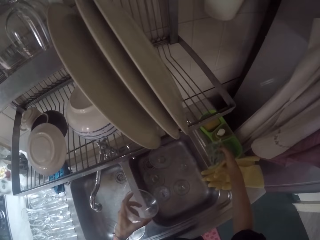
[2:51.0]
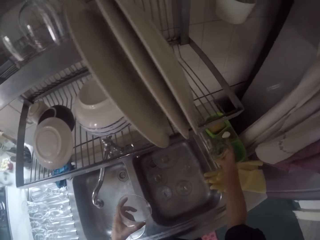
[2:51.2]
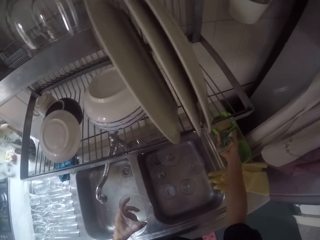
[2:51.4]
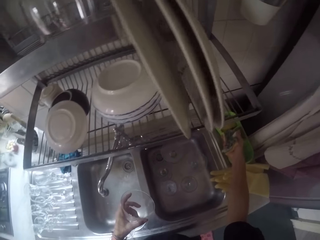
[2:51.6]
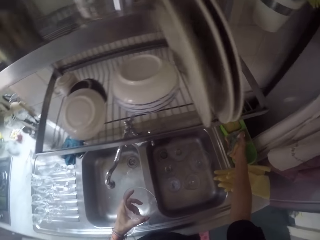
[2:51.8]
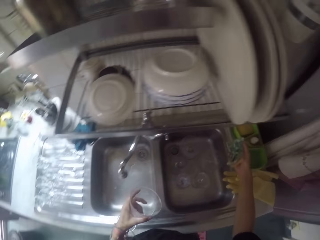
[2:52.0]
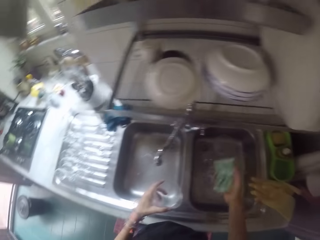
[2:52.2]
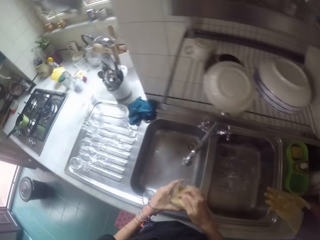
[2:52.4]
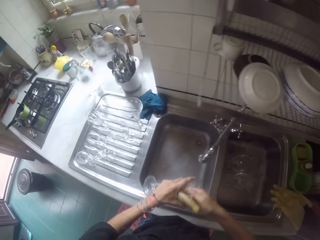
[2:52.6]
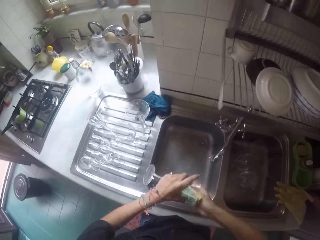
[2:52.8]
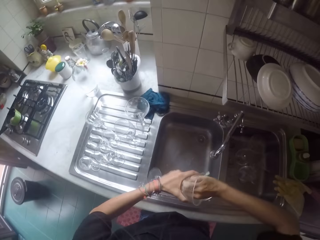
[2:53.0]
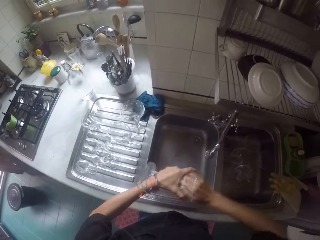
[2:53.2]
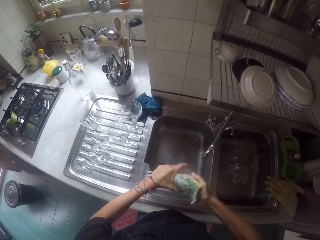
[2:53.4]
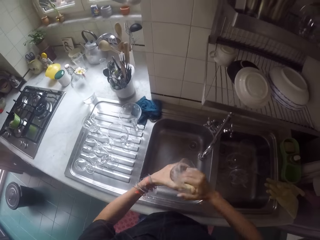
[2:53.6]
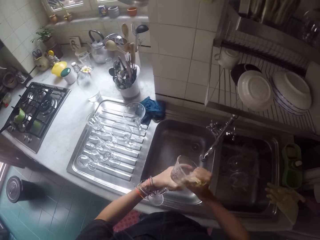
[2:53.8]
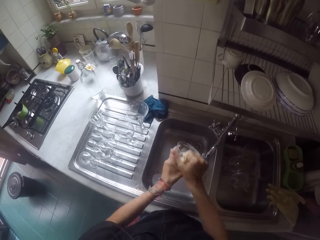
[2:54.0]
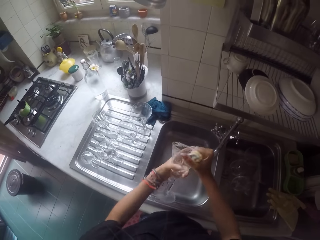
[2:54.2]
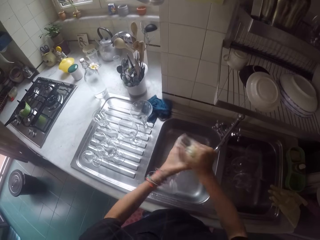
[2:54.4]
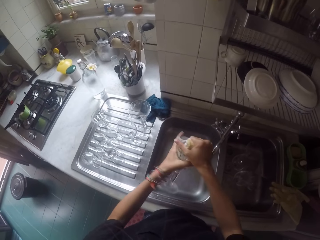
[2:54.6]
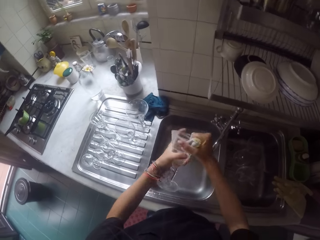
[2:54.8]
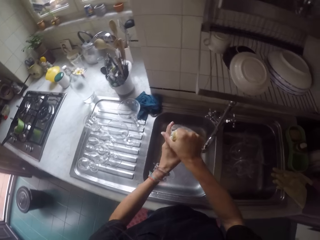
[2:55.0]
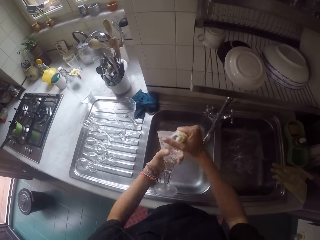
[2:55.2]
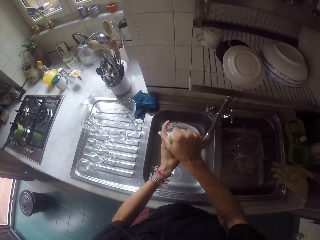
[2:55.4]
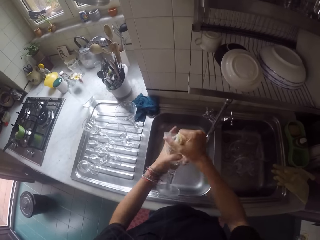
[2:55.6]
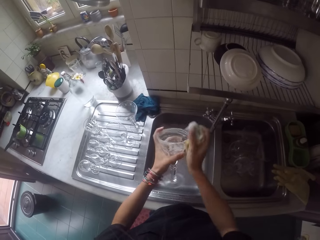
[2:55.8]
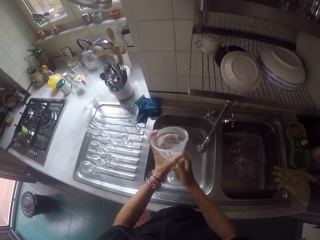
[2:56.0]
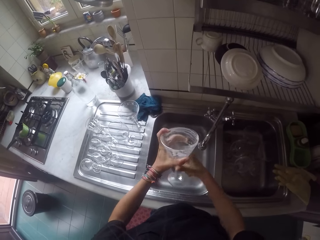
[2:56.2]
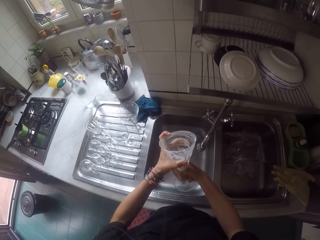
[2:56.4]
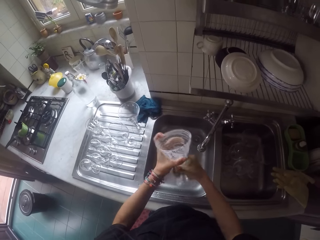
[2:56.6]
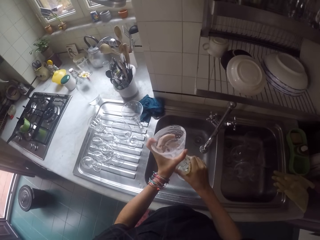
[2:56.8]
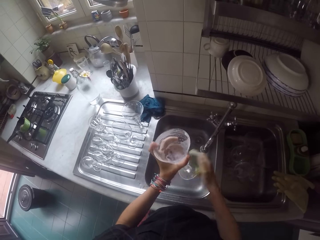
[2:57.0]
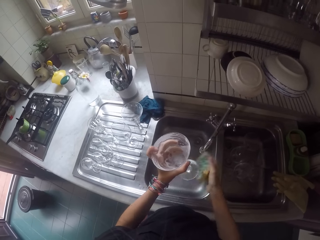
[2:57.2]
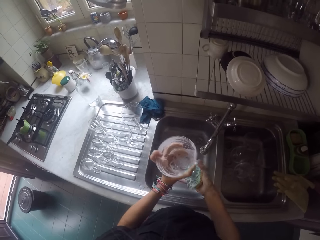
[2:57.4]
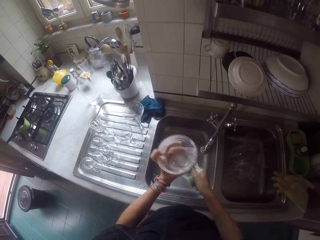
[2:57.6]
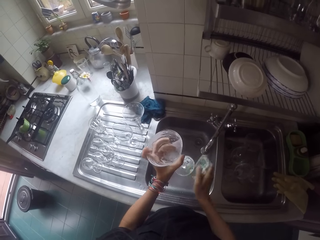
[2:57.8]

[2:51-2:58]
The camera wearer picks a scrub sponge. They apply soap from the soap dispenser bottle on the scrub sponge. They scrub a wine glass in the sink with the sponge.

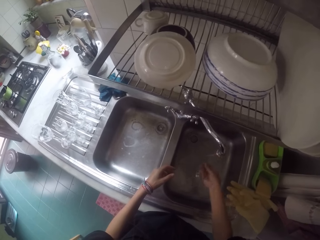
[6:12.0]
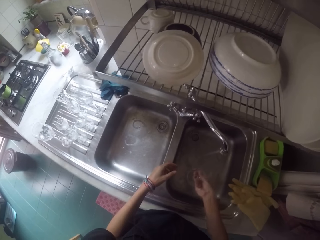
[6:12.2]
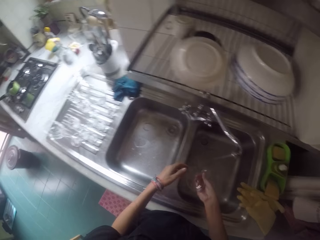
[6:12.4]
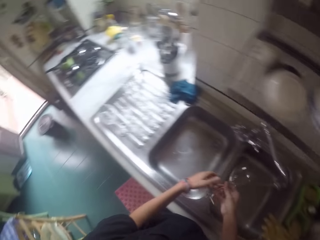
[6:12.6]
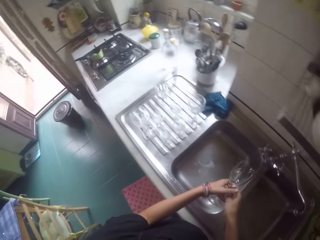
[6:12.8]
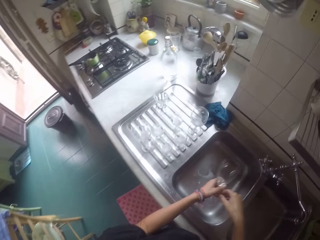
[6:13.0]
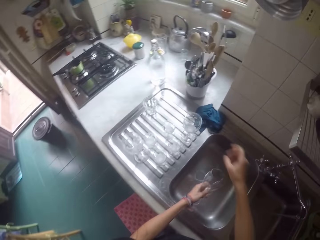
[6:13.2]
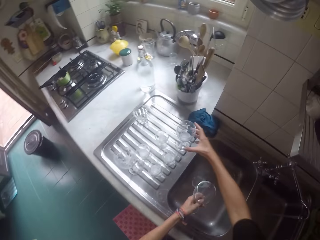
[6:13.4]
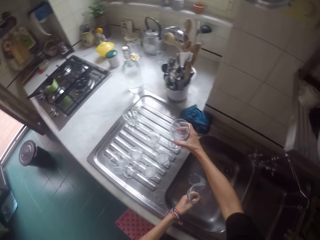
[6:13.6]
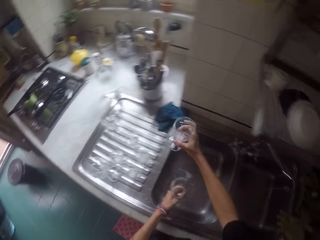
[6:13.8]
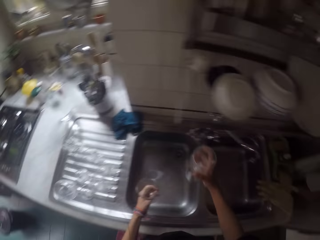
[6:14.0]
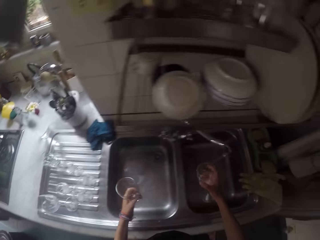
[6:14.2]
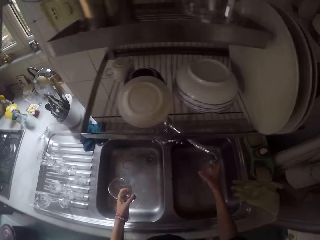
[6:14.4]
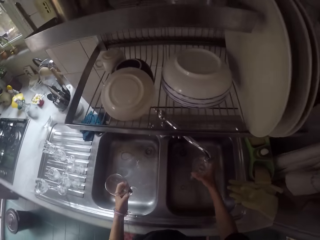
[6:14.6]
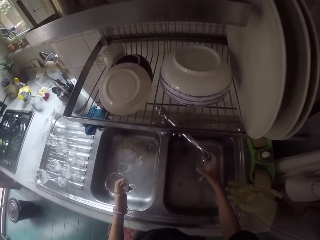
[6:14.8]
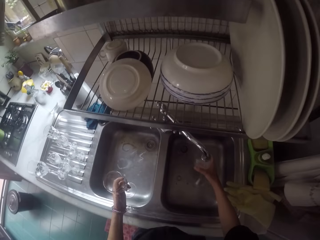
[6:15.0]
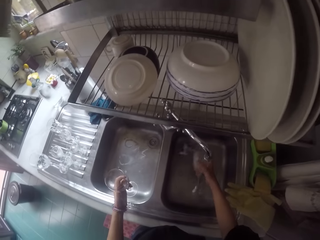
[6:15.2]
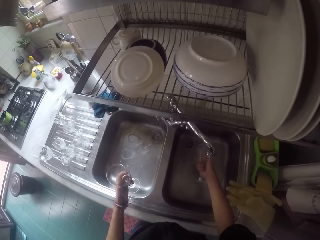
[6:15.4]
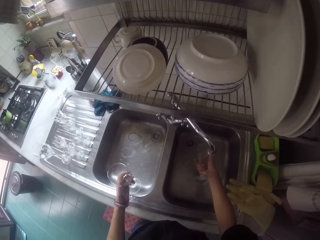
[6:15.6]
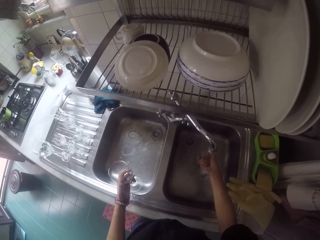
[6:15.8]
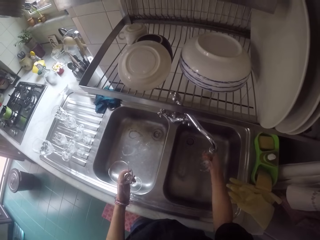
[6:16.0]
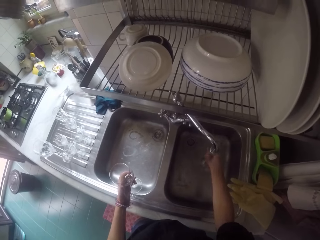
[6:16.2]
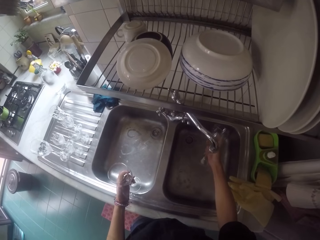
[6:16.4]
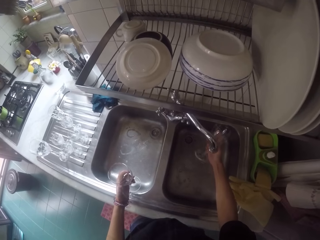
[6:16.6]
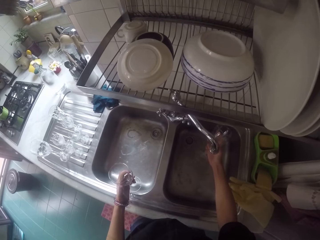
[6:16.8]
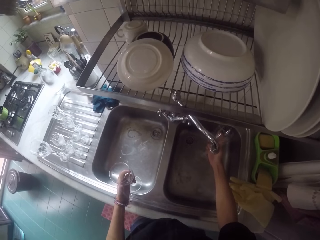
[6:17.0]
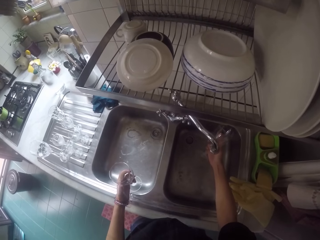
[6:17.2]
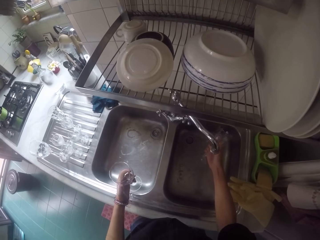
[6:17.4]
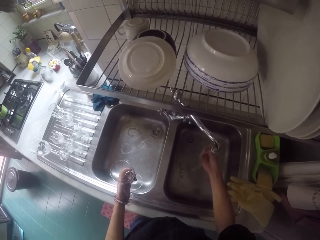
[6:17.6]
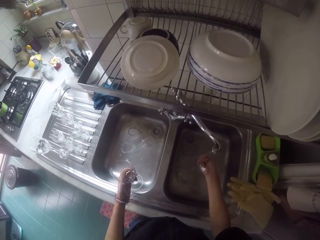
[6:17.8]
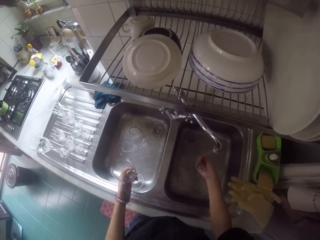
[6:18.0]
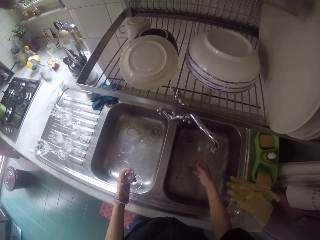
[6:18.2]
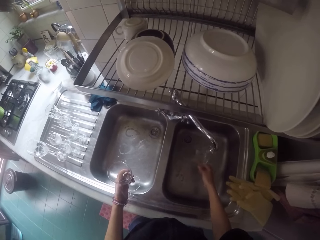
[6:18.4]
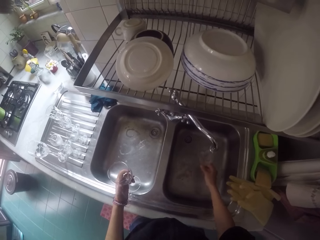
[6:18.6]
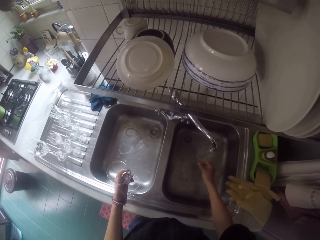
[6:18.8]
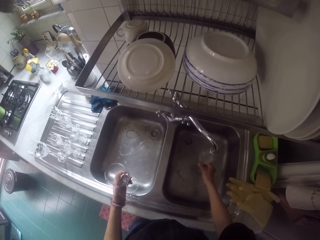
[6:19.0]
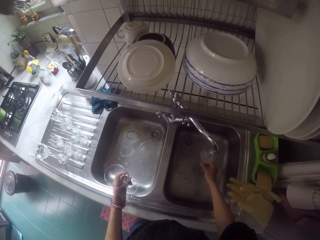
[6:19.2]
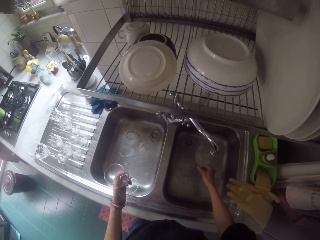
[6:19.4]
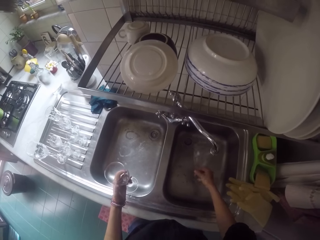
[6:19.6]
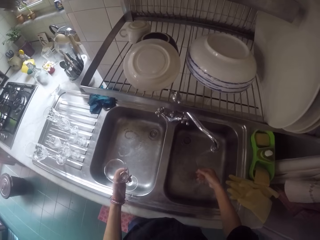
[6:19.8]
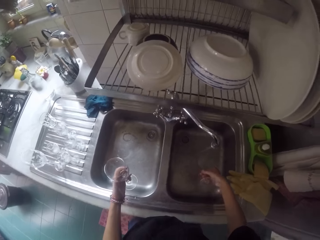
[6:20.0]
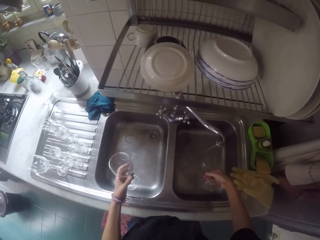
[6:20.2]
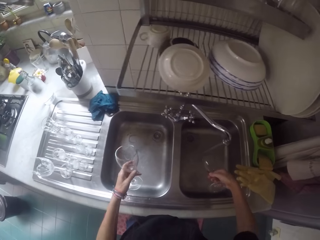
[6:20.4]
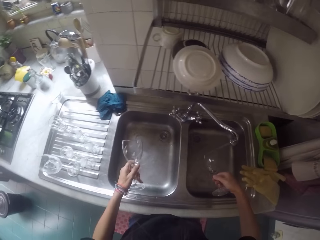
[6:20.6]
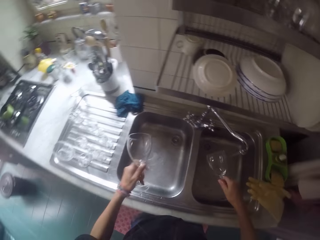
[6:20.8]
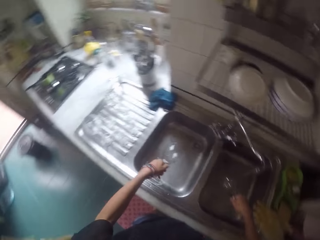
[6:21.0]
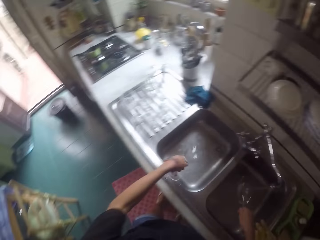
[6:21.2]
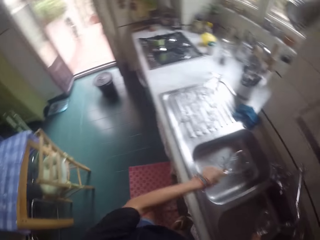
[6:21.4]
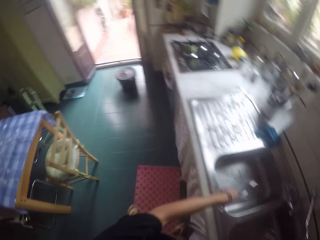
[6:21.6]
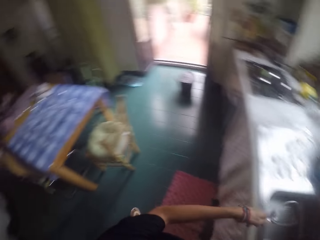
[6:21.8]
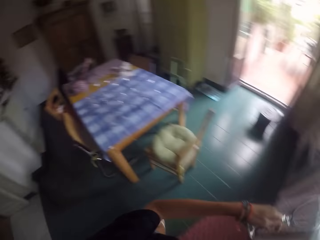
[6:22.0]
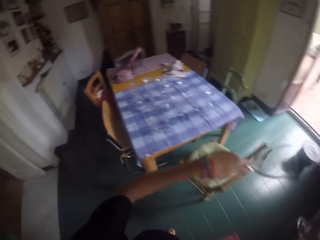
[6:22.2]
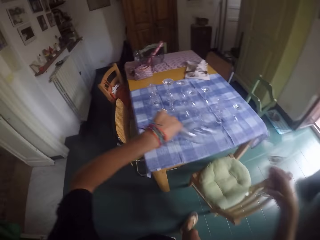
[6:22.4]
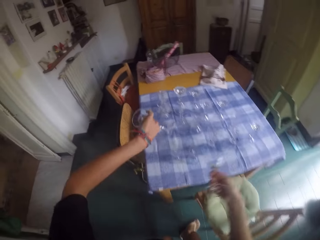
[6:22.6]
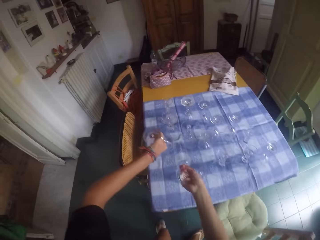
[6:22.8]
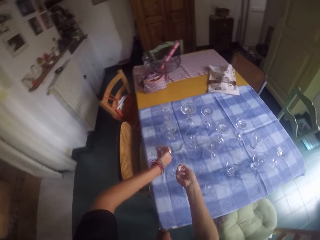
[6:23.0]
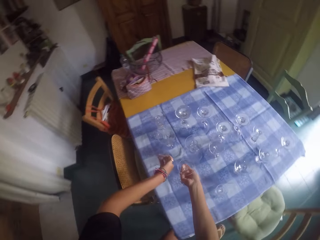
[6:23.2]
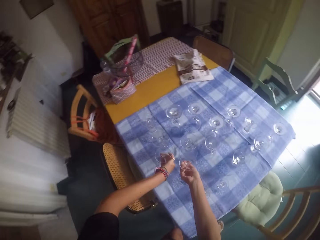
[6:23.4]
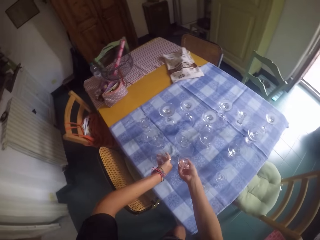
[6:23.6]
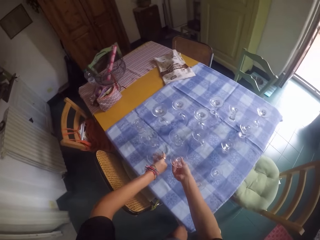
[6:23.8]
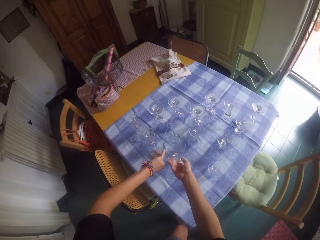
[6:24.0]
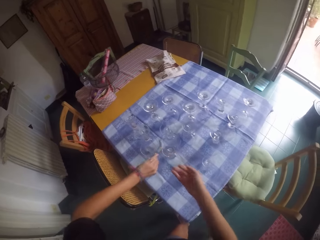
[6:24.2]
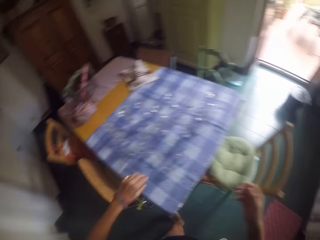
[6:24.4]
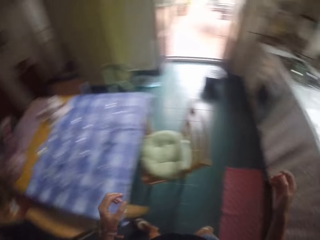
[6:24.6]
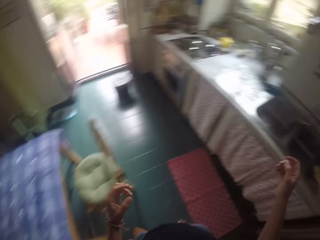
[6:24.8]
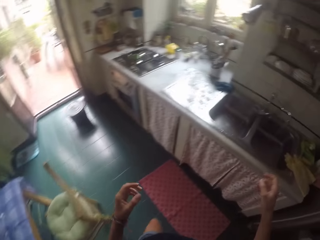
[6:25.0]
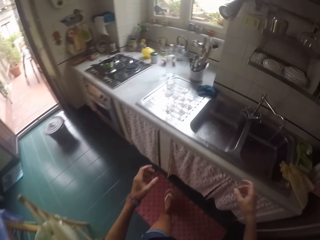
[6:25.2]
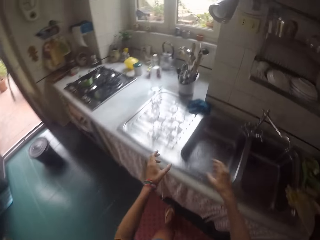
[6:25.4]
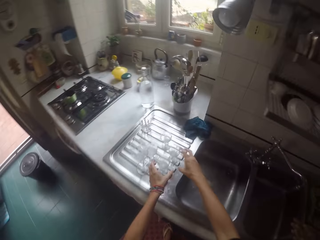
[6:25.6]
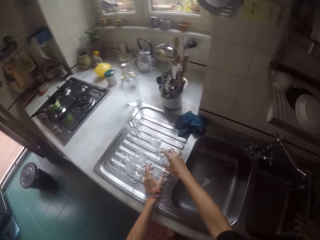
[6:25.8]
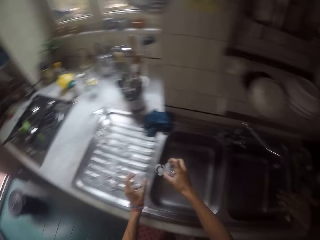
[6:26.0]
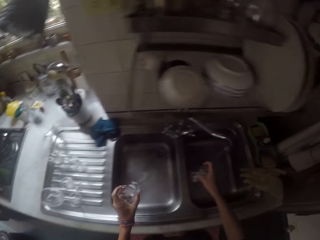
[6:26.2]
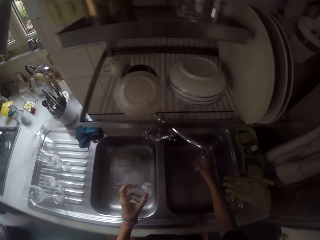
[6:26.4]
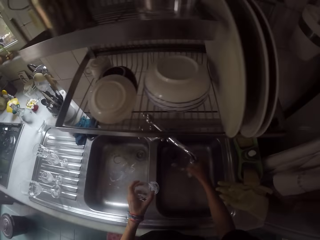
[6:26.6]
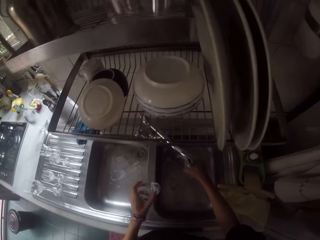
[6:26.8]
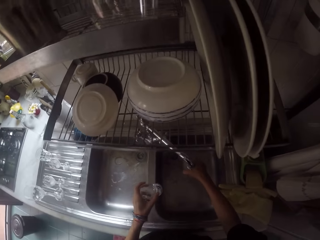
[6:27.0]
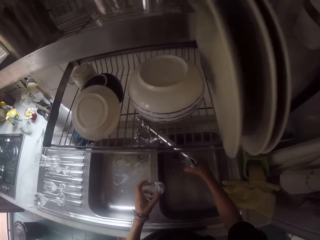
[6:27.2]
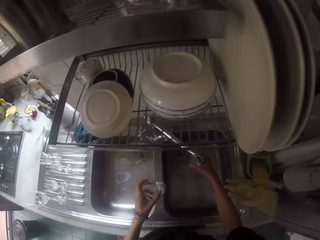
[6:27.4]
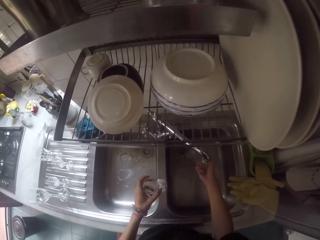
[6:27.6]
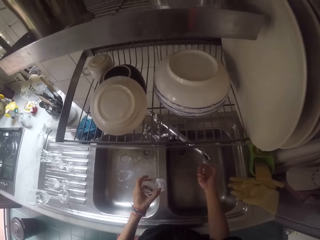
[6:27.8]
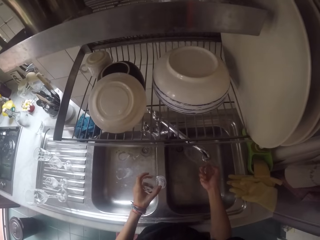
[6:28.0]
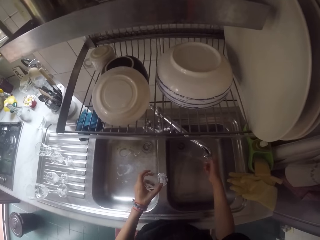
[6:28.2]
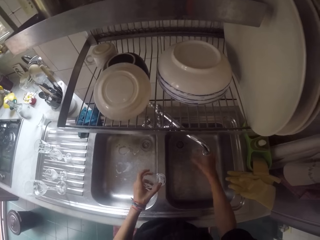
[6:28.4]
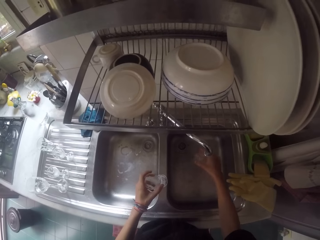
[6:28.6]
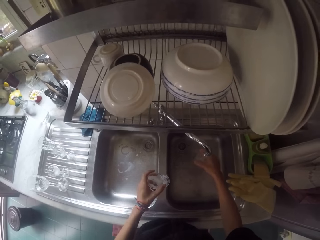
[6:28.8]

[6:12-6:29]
The camera wearer picks a wine glass on the sink. They rinse the wine glass in the sink. They swing the glasses, carry the glasses. They place the wine glasses on the table. They move towards the sink. They pick the wine glasses on the sink. They rinse the wine glass in the sink.
